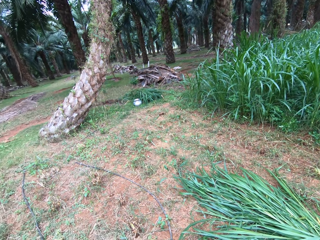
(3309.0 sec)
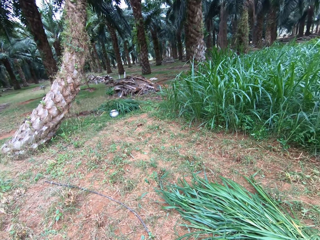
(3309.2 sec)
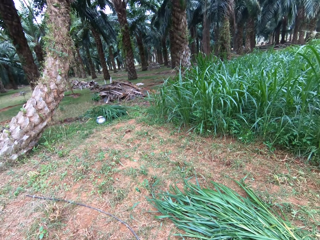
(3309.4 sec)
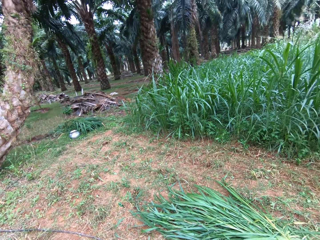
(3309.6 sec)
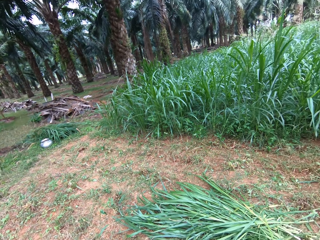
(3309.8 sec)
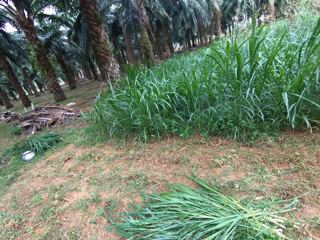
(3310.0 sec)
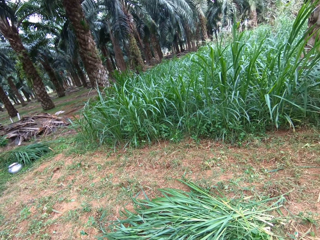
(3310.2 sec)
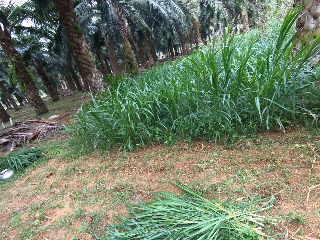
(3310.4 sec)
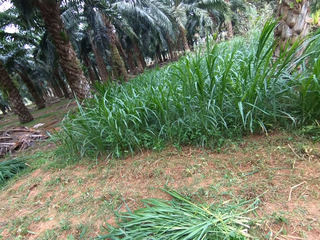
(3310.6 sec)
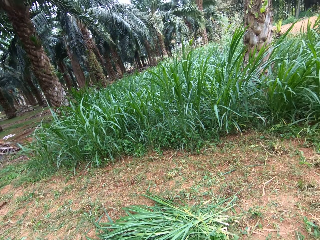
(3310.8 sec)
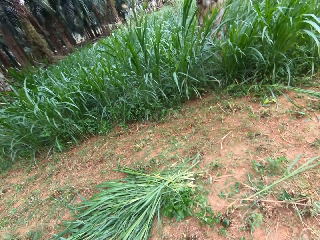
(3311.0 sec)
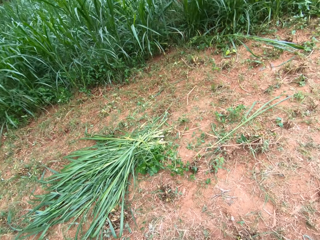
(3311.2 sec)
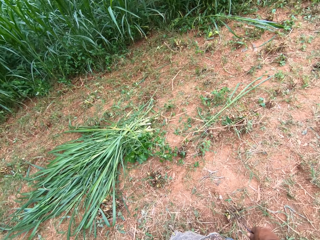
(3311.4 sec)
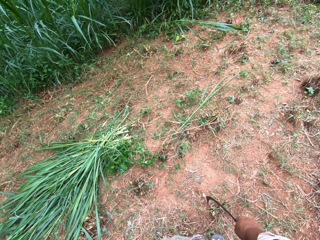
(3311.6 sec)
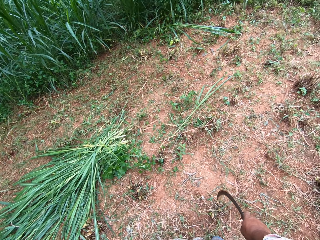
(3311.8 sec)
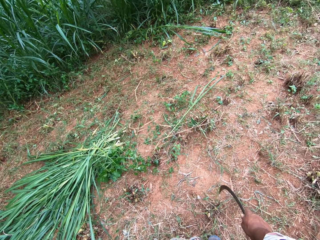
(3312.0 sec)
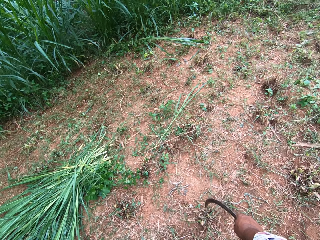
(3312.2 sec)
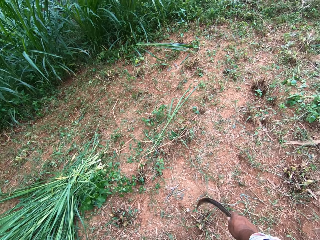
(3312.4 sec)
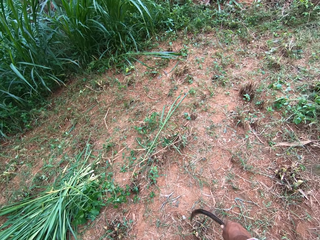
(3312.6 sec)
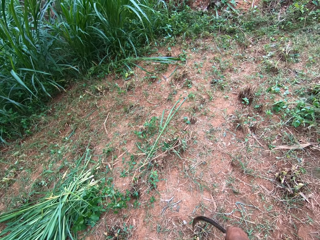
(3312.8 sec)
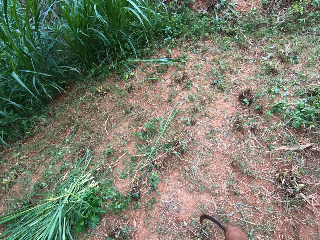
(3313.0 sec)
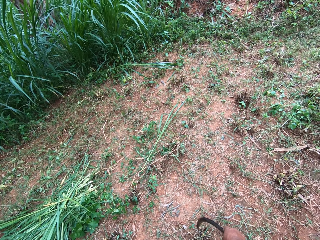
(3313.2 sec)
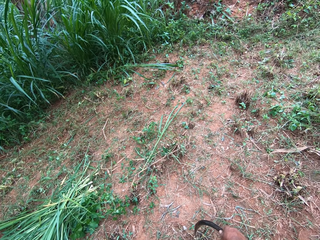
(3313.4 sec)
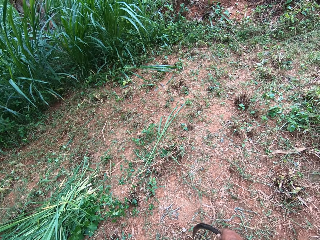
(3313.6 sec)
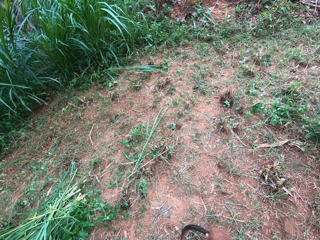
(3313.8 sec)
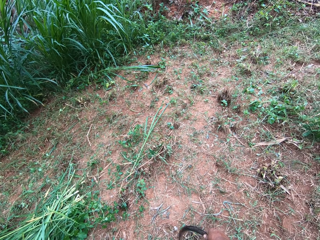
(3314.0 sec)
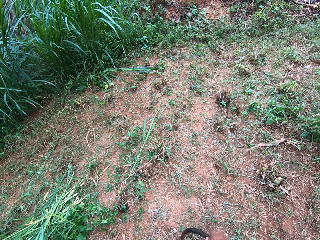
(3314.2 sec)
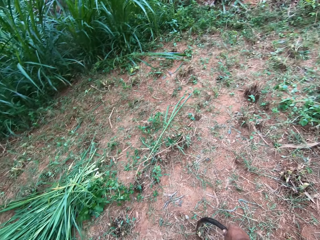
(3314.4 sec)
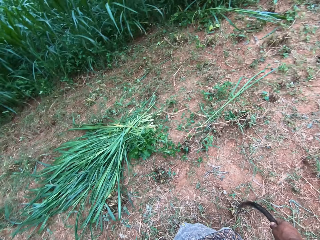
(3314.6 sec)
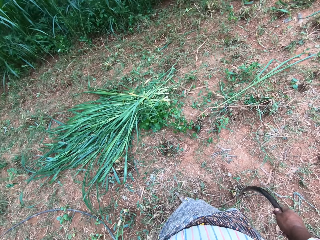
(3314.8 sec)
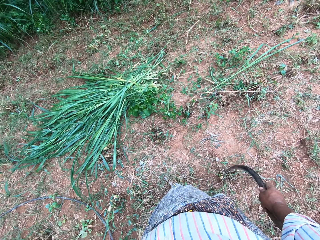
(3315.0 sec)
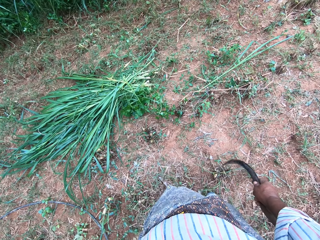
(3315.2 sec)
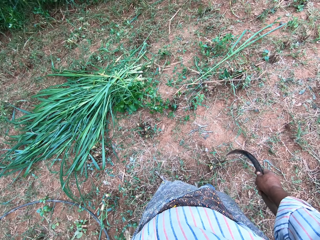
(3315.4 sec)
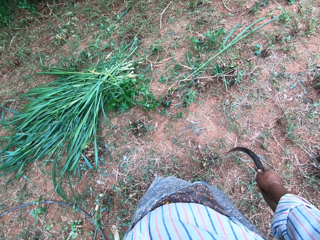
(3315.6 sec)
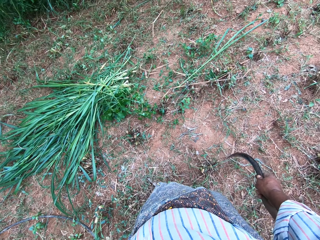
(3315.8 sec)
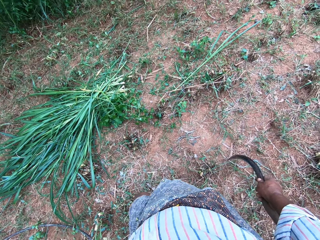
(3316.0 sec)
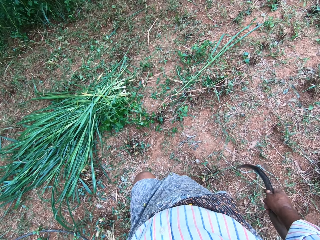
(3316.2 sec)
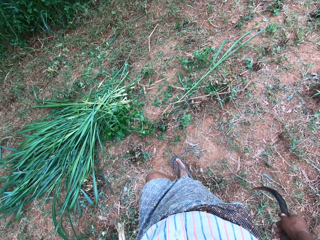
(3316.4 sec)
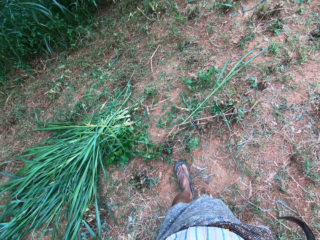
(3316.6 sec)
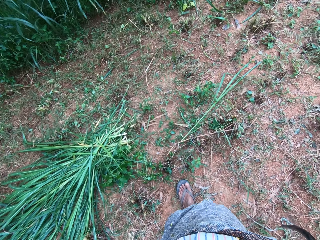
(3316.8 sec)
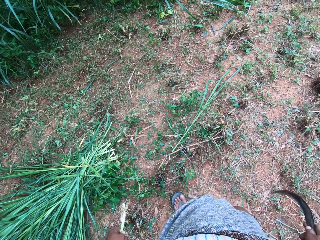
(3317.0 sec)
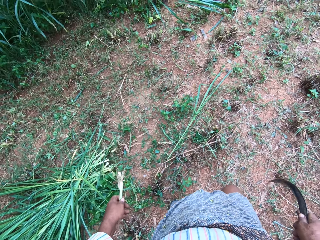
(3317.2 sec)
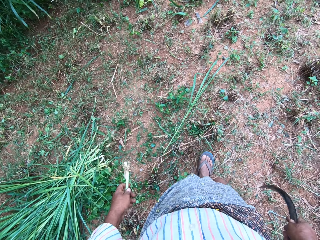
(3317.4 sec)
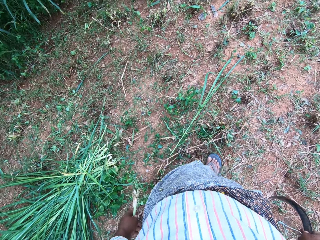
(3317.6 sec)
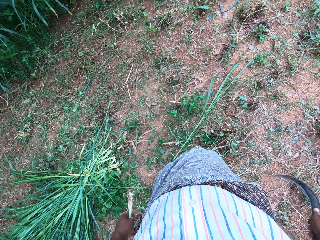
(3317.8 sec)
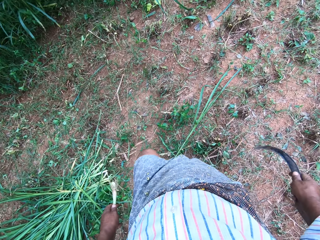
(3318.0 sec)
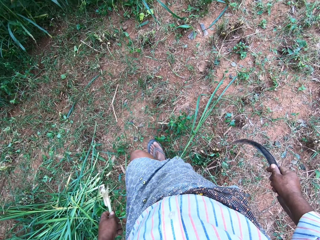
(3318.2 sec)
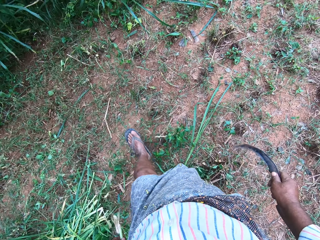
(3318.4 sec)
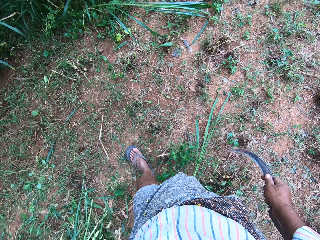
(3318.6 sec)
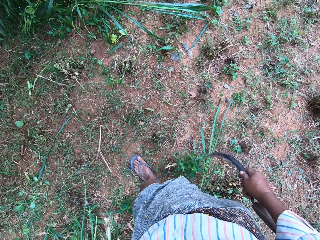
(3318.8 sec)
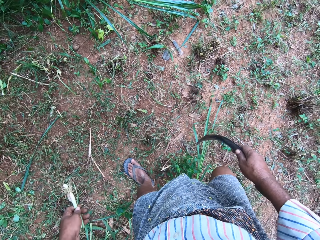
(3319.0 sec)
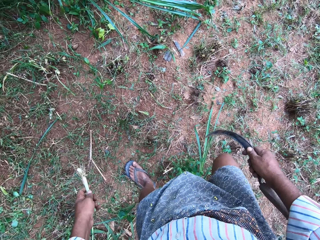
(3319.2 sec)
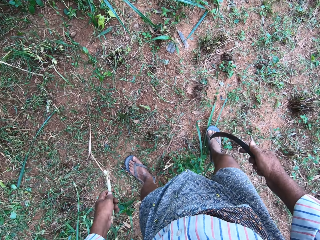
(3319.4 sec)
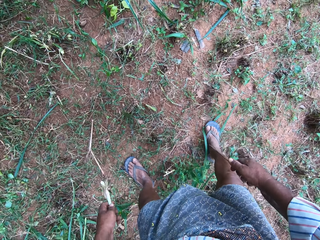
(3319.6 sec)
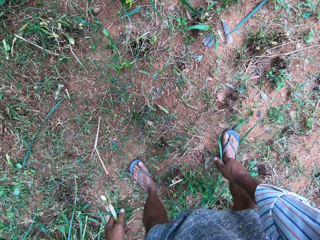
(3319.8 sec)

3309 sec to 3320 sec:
The camera wearer looks around. They walk a few steps.

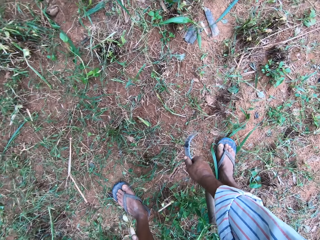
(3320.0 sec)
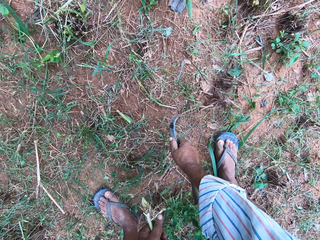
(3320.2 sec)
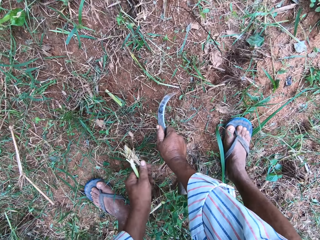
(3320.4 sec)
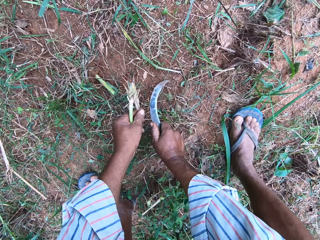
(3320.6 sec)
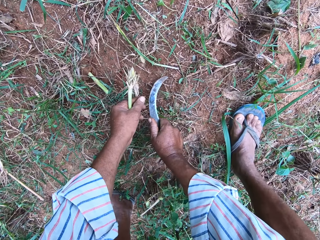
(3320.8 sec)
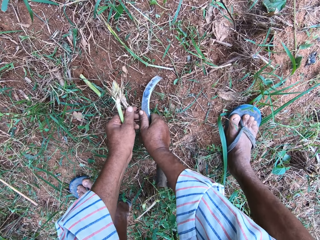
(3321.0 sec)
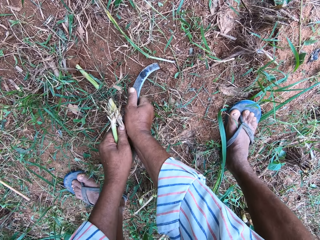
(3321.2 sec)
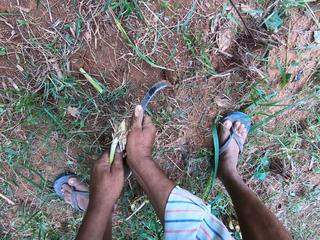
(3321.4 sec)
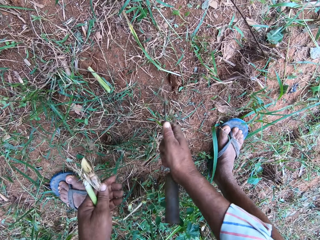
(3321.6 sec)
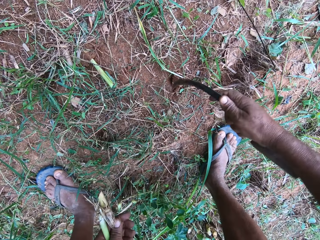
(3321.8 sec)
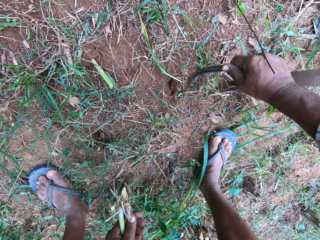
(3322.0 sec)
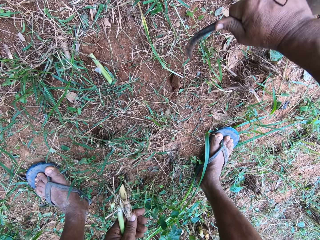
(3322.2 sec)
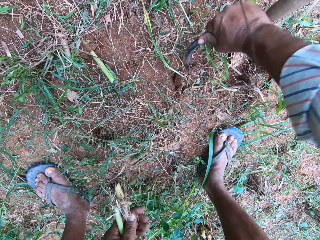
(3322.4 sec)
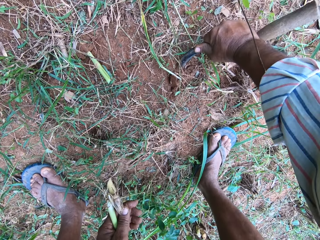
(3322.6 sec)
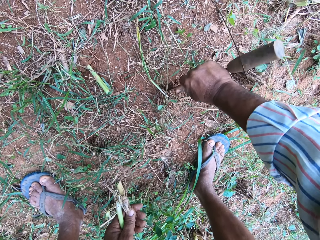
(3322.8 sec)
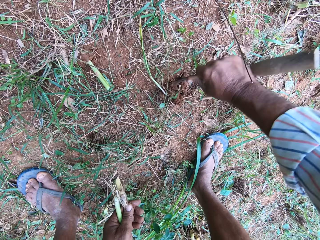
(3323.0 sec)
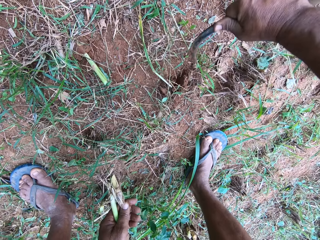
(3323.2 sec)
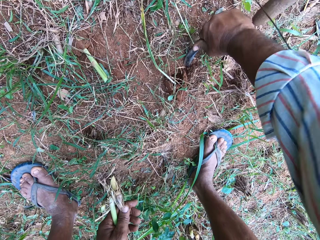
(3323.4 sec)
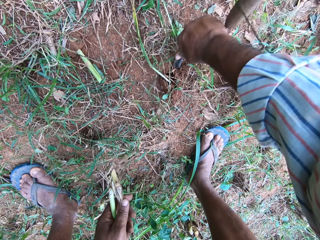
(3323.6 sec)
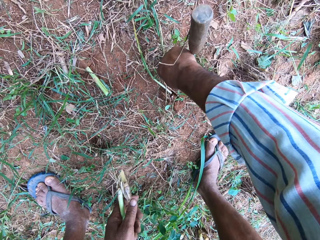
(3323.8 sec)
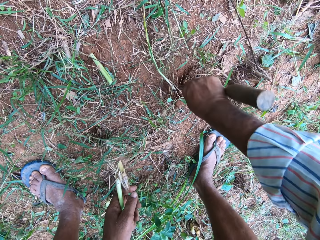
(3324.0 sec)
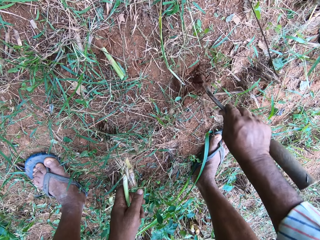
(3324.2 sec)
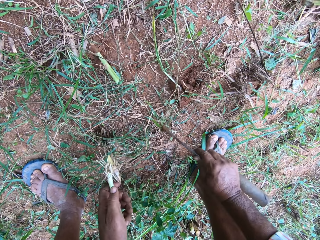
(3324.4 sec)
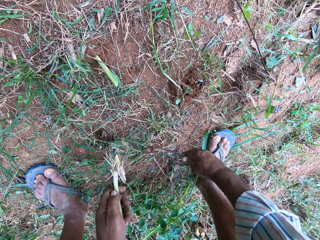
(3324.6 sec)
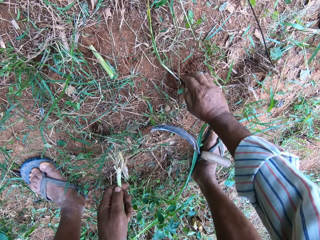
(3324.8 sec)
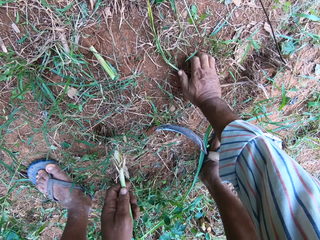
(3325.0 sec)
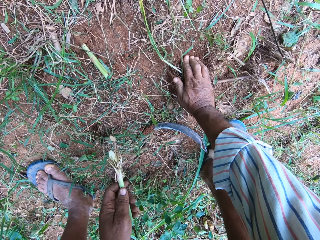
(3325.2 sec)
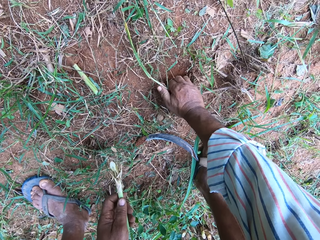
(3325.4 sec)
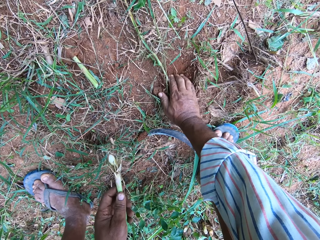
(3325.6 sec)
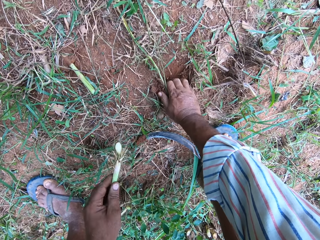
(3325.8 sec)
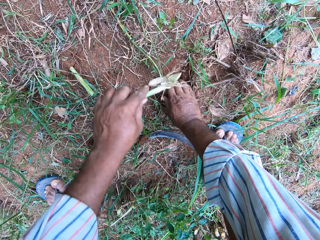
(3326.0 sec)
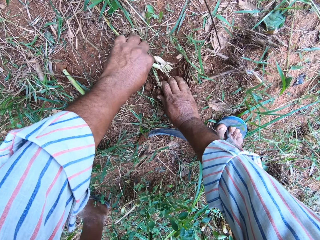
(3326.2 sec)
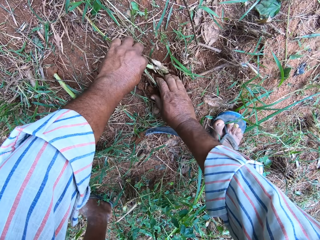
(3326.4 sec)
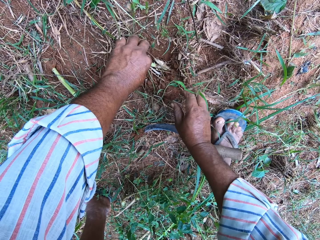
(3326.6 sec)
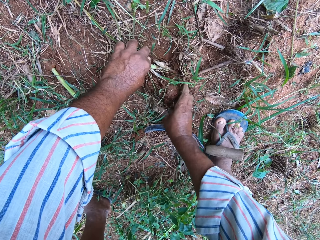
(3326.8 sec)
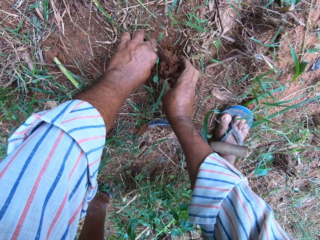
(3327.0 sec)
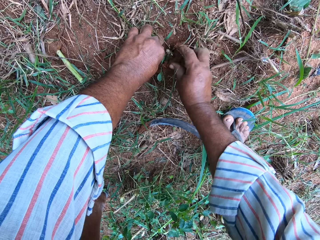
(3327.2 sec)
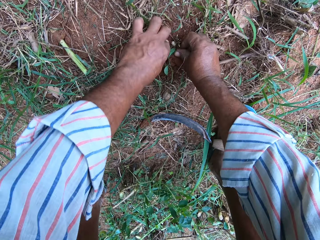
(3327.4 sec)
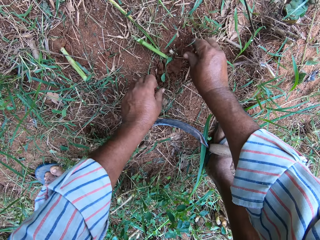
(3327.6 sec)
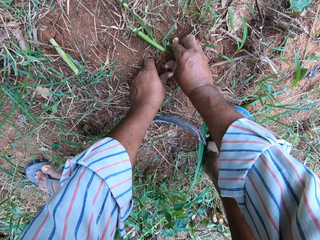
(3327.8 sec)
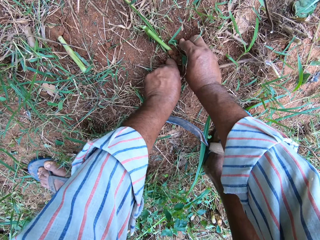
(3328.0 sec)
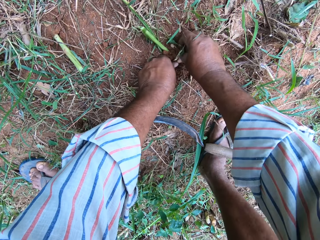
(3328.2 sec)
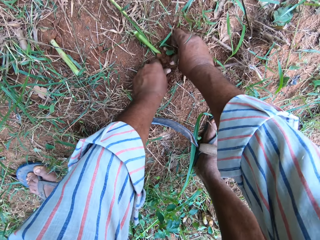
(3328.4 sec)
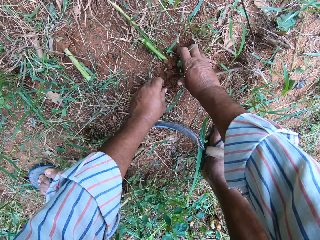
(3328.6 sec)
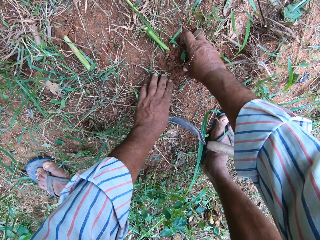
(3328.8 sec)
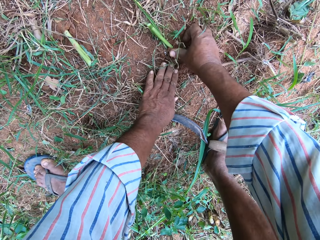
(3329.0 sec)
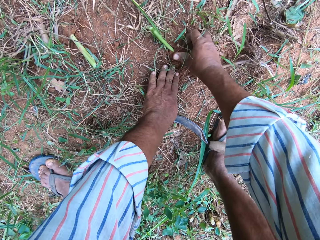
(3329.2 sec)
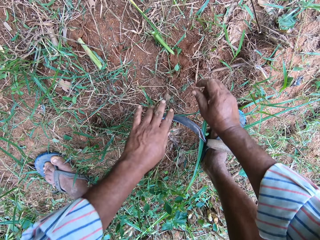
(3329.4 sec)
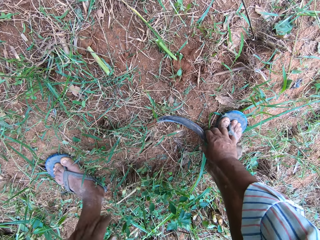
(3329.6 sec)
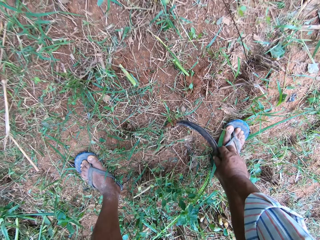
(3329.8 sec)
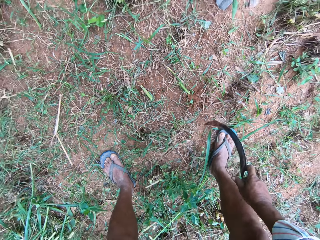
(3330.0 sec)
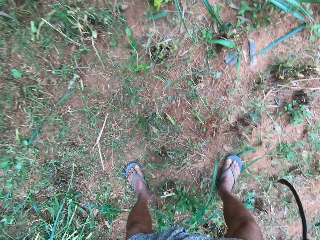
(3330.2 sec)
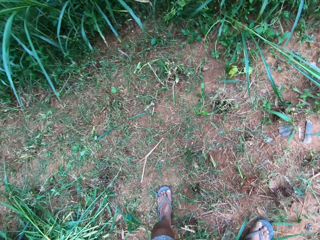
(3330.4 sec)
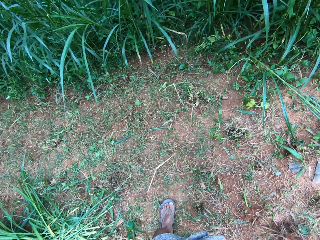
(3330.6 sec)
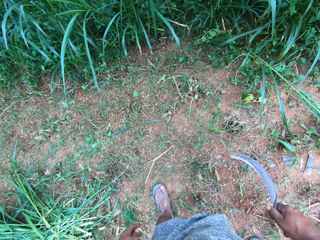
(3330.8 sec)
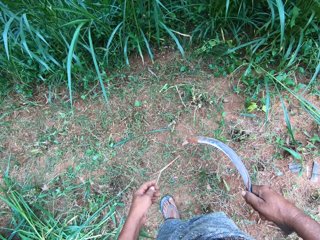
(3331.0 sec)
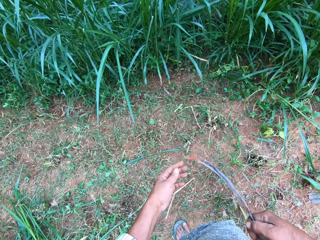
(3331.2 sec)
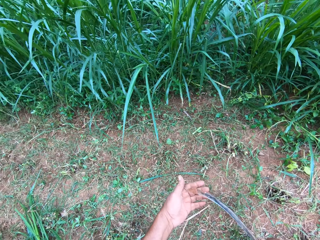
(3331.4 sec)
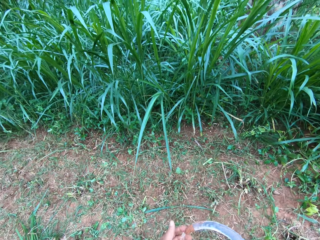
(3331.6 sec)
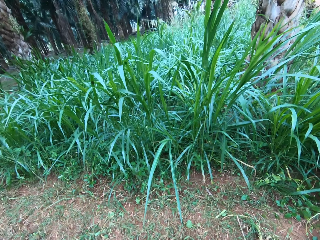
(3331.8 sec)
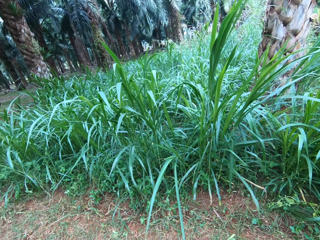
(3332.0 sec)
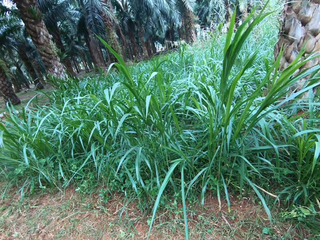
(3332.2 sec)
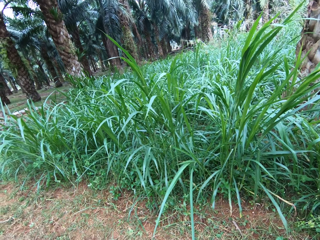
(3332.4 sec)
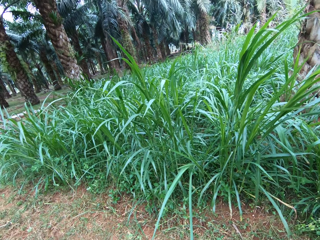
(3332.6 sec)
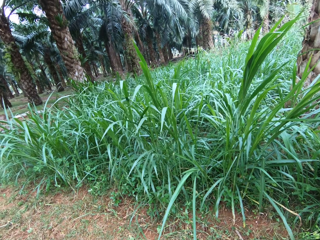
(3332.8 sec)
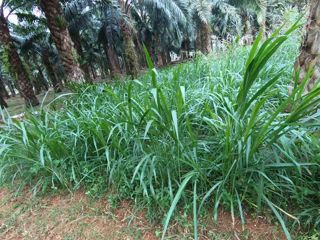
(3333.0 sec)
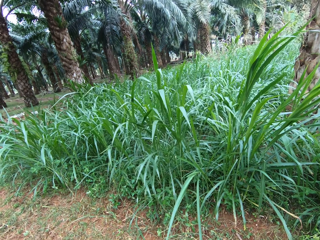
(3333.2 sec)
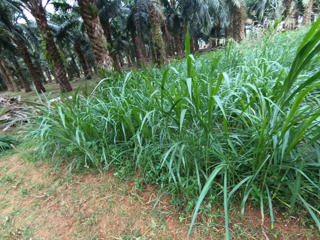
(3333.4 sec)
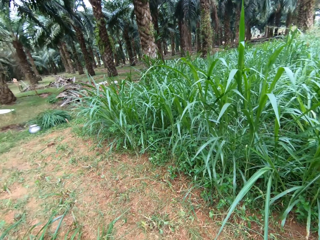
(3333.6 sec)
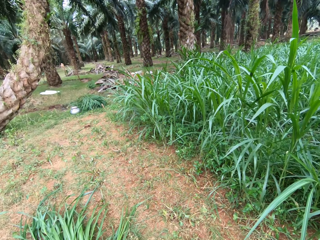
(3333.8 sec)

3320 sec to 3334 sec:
The camera wearer digs the ground with the hand sickle. He drops the hand sickle on the ground. He tills the ground with his right hand. He puts the root in the ground. He closes the ground on the root with his hands. He picks the hand sickle from the ground. He cleans the soil on the hand sickle with his left hand.
